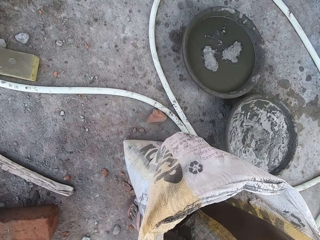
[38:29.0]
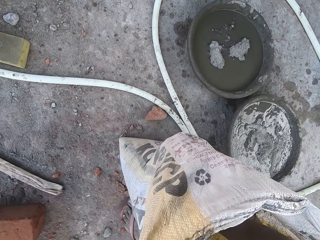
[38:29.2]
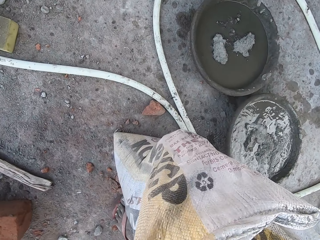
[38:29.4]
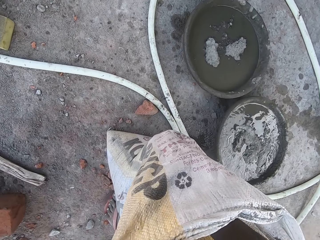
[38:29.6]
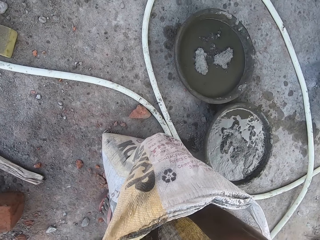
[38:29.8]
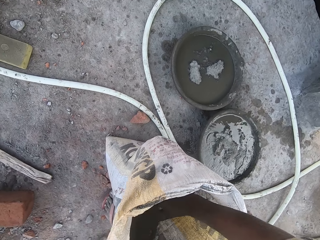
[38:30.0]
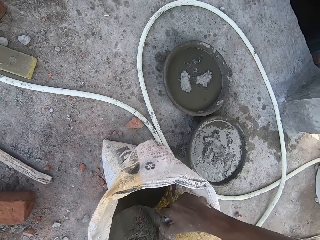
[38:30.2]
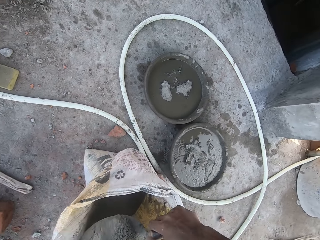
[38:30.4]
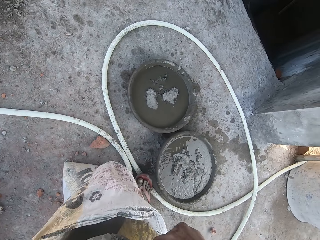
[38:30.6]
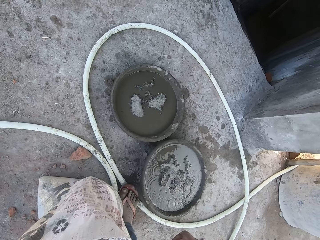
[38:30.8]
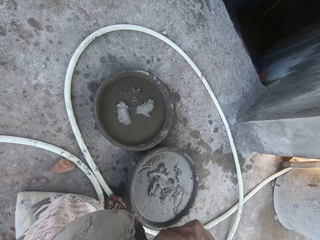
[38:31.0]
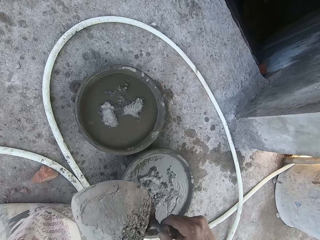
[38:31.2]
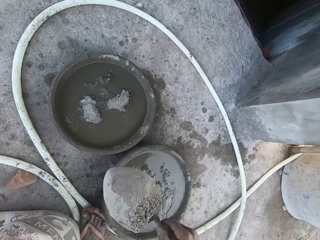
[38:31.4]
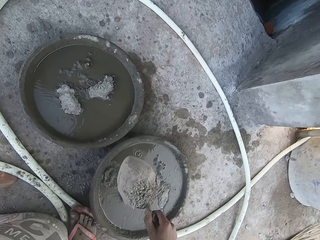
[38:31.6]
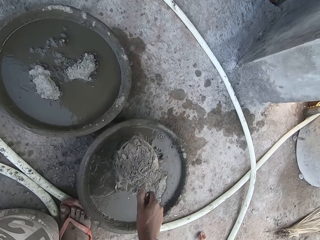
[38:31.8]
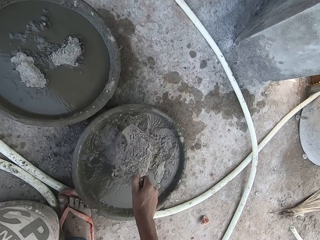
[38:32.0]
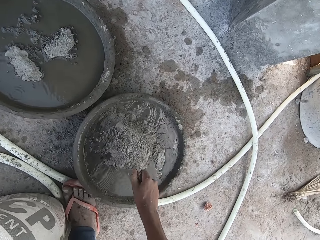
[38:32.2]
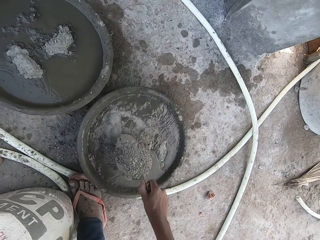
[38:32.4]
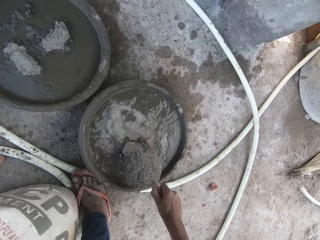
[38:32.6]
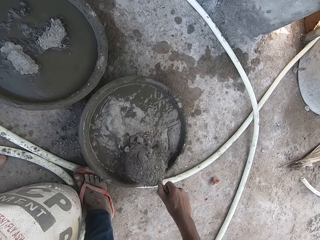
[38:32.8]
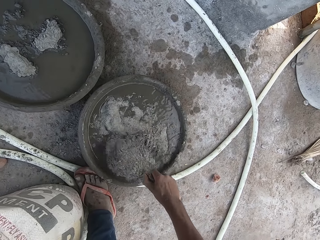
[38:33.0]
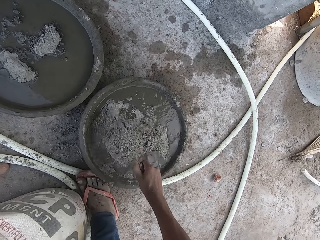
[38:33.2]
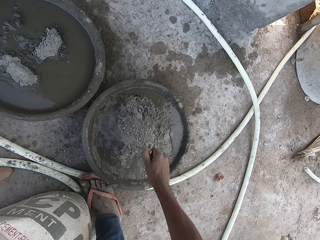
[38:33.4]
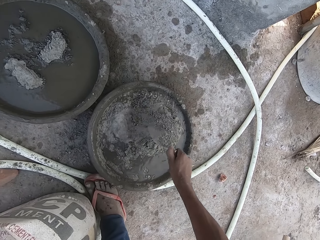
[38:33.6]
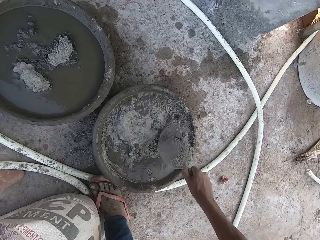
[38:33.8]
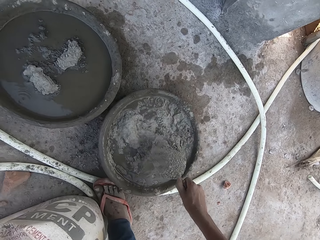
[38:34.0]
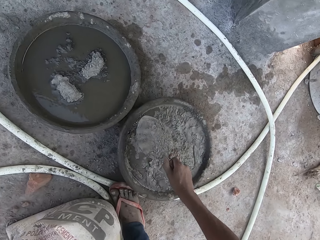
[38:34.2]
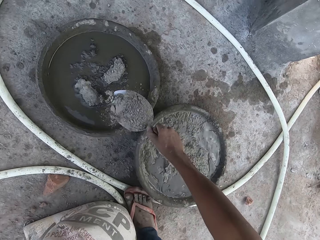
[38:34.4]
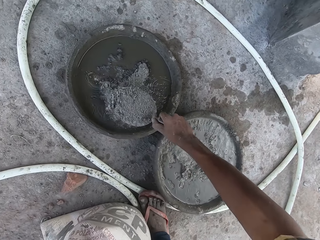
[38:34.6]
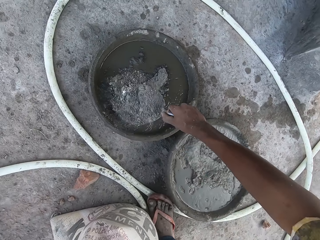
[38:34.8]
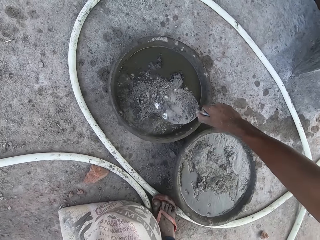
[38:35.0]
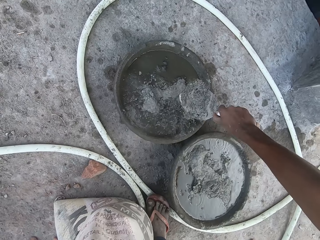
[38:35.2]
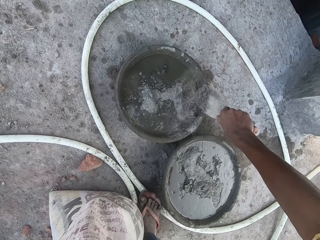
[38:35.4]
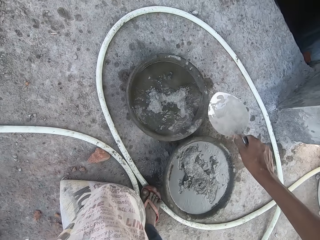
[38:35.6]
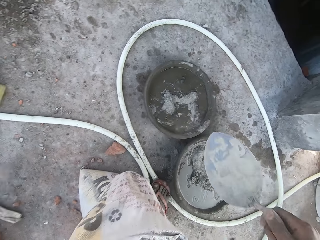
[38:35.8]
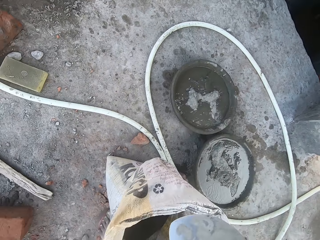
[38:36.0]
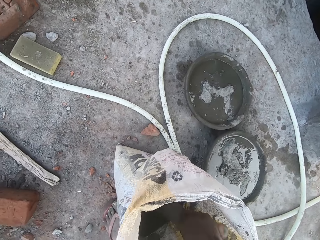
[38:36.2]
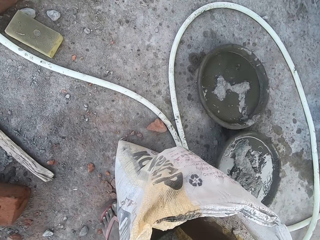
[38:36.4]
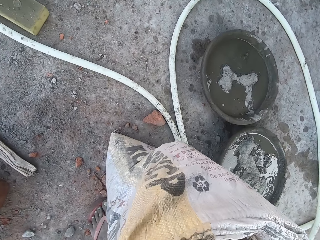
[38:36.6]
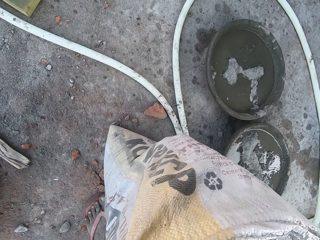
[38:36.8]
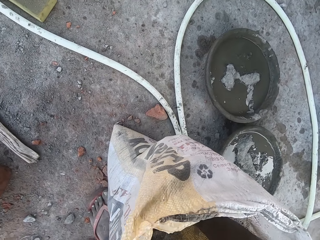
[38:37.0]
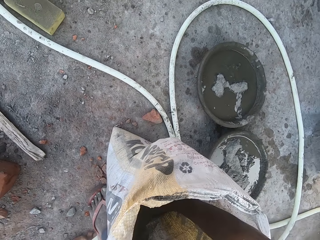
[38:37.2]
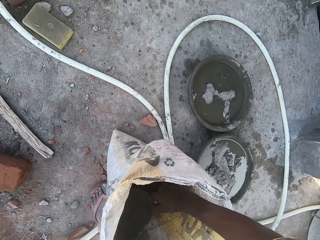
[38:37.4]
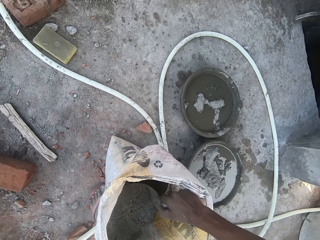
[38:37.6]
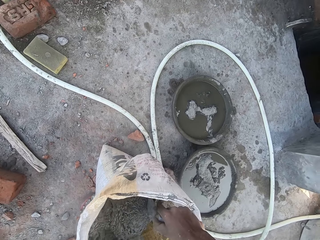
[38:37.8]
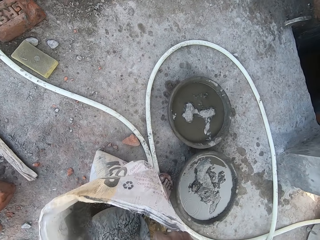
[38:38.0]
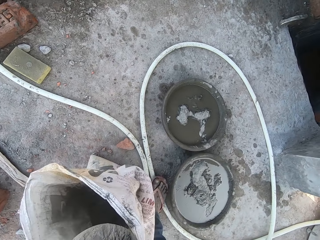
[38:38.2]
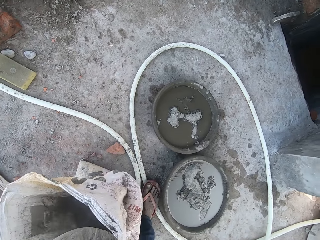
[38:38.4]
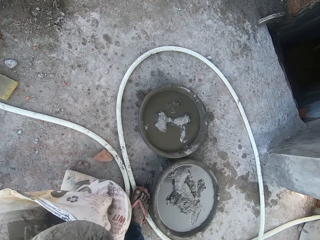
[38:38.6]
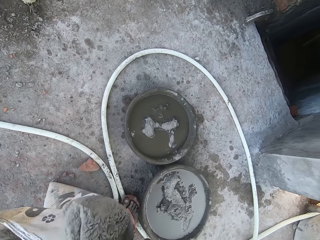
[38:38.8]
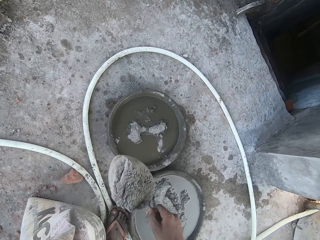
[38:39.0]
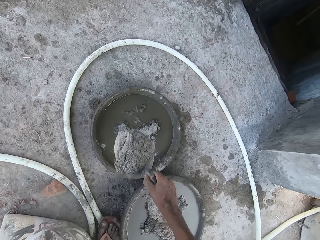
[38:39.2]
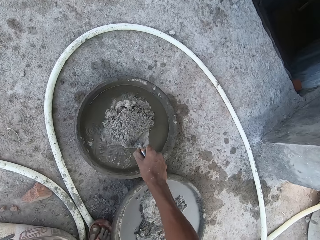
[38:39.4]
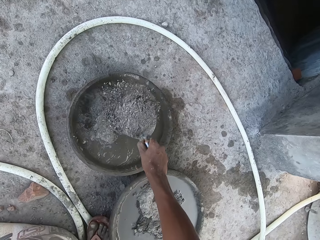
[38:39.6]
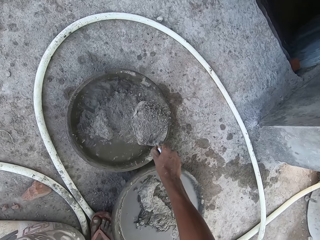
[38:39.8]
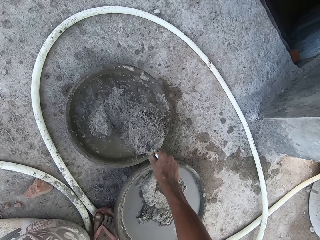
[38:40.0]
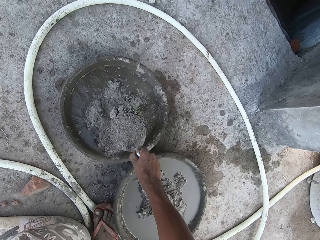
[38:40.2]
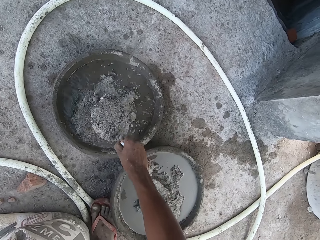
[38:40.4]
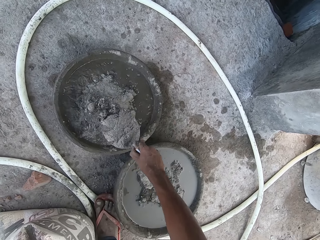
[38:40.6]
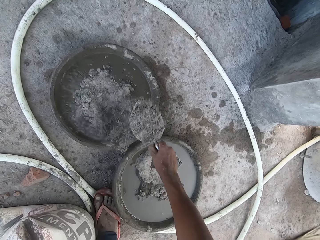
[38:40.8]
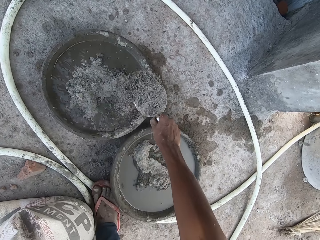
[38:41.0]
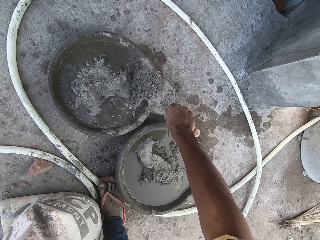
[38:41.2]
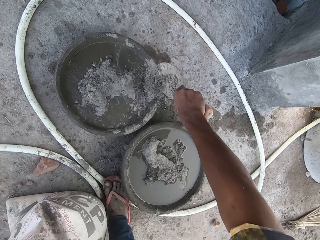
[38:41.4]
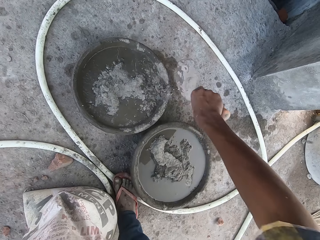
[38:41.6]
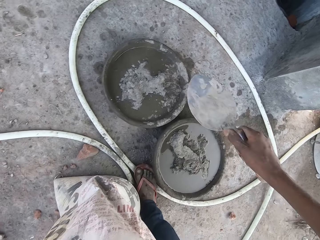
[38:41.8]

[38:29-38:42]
The camera wearer packs cement from the bag with the hand trowel in his right hand. He pours the cement into the bowl of water on the ground with his right hand. He pours the cement into the bowl of water on the ground with his right hand again. He packs cement from the bag with the hand trowel in his right hand. He pours the cement into the bowl of water on the ground with his right hand.

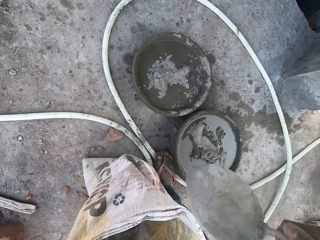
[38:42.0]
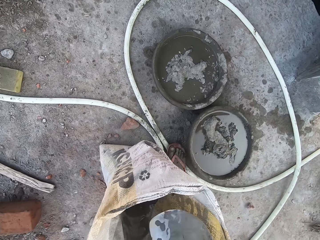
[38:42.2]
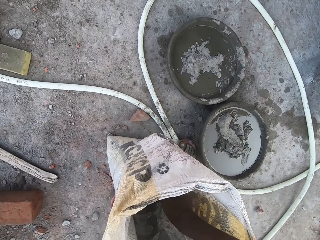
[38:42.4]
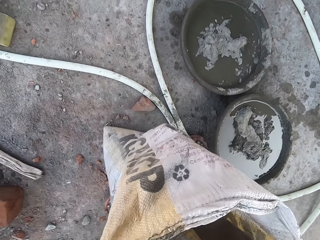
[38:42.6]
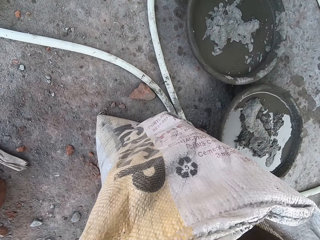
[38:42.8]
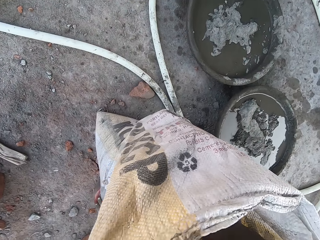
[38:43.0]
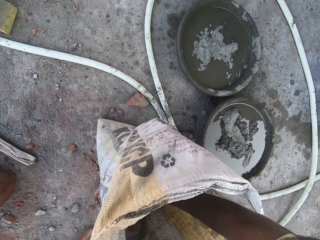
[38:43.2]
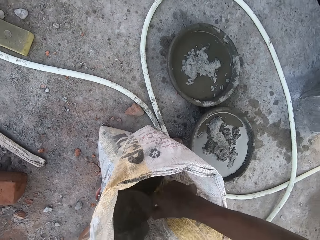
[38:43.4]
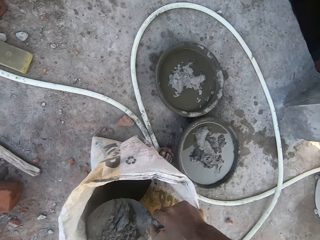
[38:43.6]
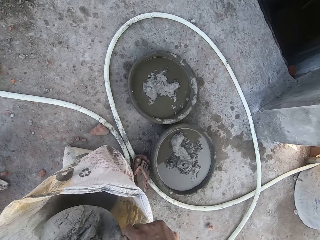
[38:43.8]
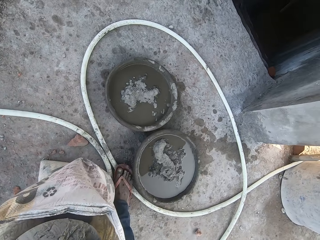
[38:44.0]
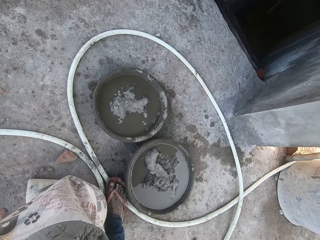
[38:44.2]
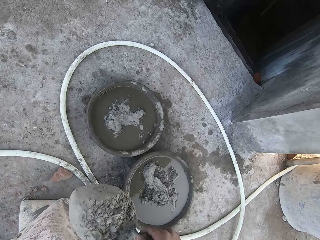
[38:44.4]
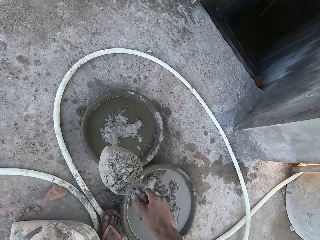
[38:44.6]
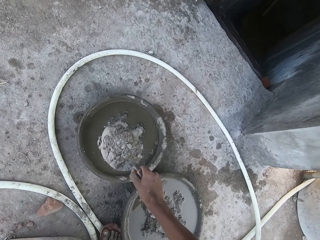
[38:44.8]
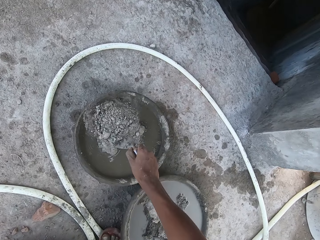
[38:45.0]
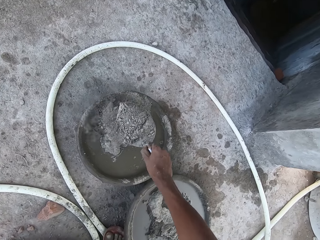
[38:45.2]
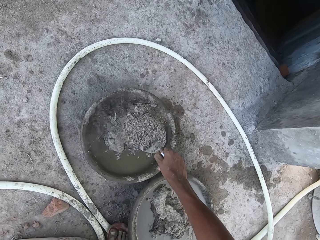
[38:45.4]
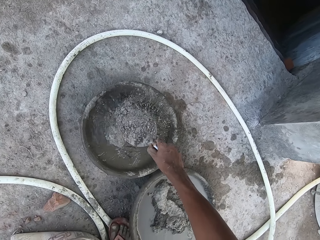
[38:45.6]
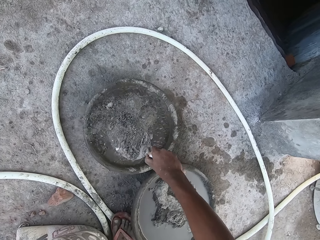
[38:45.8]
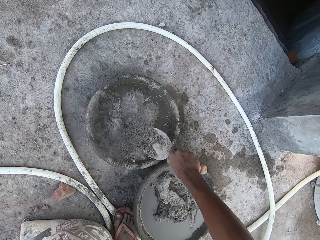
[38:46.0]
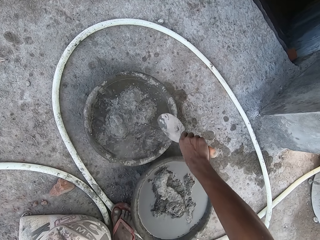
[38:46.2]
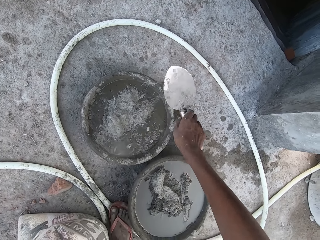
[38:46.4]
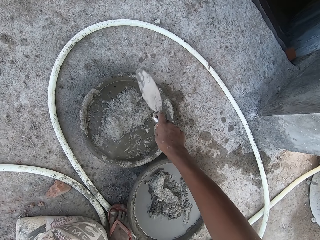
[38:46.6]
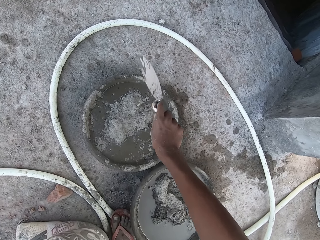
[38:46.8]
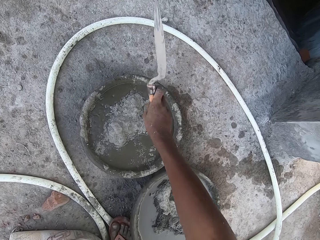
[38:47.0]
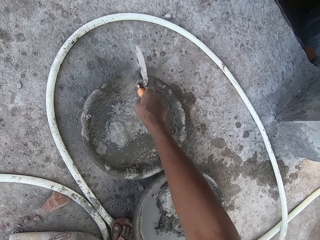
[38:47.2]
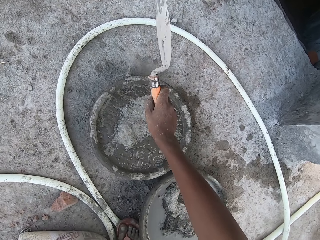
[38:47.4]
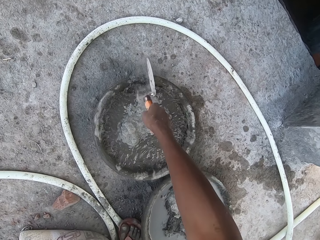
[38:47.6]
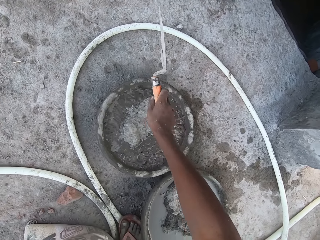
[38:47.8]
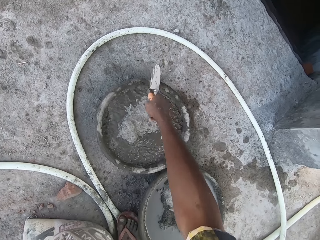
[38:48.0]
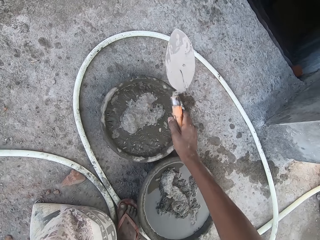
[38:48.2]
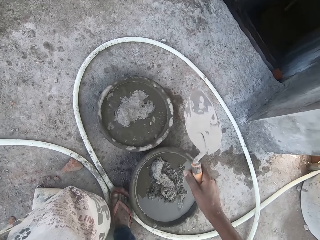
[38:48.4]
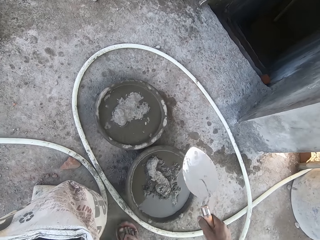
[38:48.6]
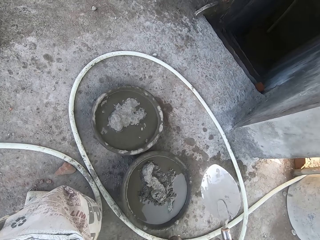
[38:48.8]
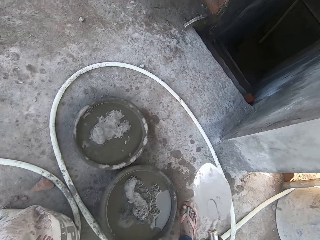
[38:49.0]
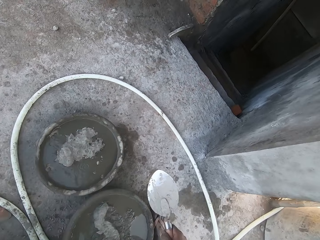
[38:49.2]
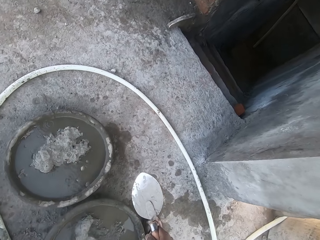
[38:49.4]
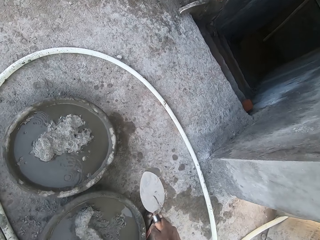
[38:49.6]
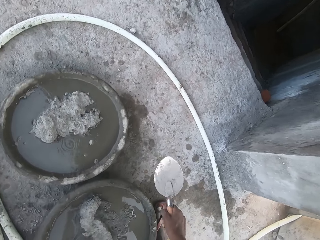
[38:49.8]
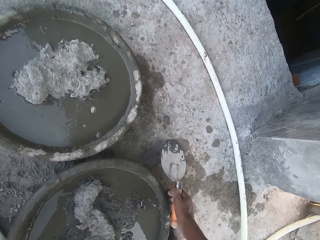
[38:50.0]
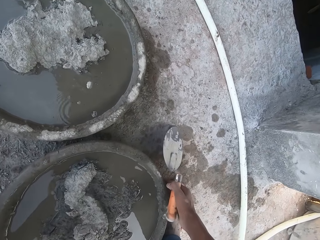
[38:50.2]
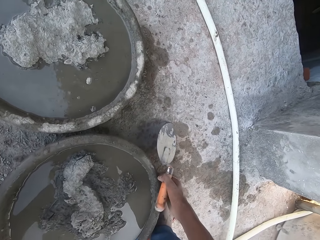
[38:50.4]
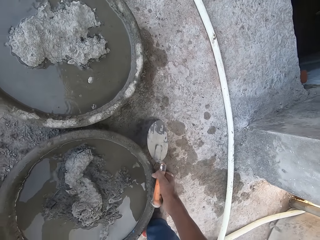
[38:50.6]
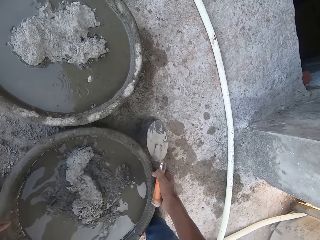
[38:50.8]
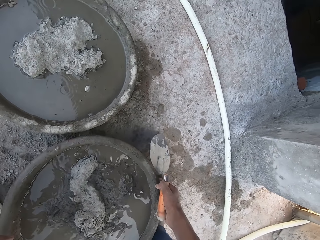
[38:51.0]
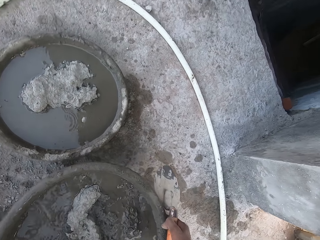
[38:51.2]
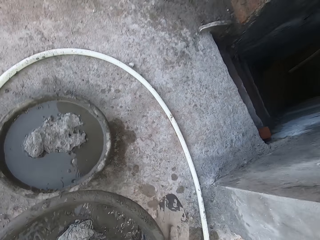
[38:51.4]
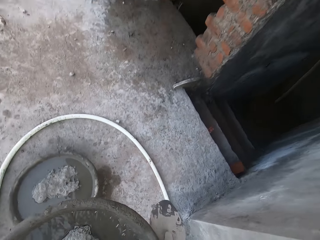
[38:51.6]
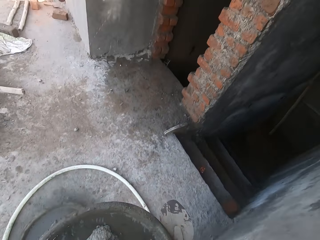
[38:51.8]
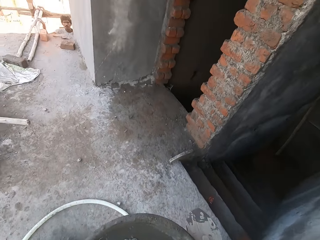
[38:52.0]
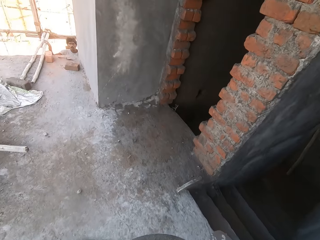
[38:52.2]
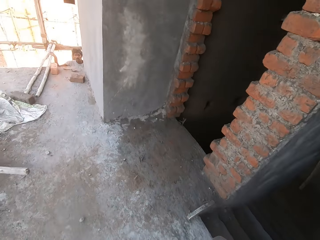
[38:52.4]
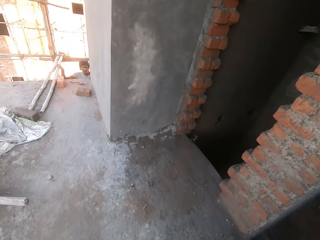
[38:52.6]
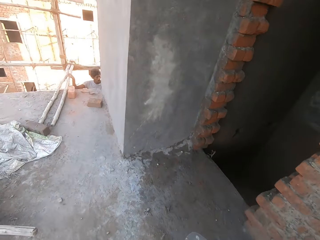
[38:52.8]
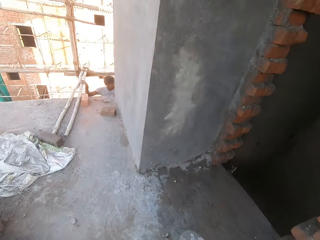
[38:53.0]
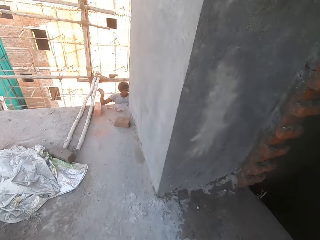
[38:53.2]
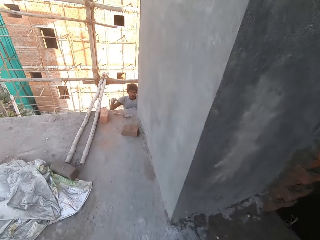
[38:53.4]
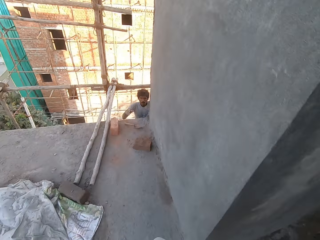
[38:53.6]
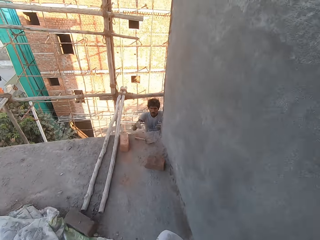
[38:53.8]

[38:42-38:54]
The camera wearer packs cement from the bag with the hand trowel in his right hand. He pours the cement into the bowl of water on the ground with his right hand. He hits the hand trowel on the edge of the bowl with his right hand. He lifts the bowl of cement and water from the ground with both hands.
